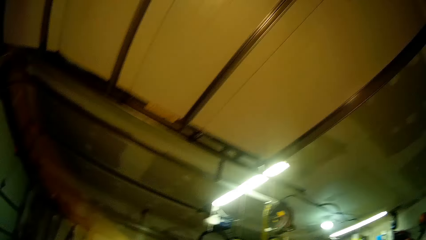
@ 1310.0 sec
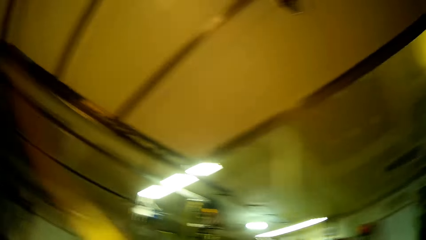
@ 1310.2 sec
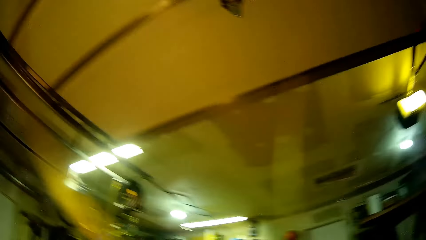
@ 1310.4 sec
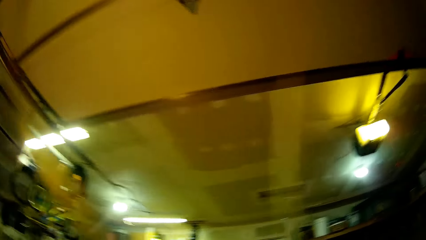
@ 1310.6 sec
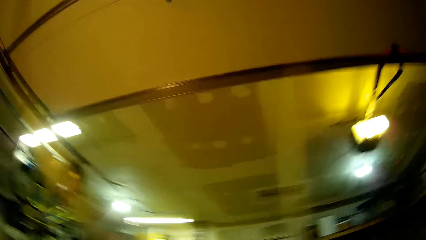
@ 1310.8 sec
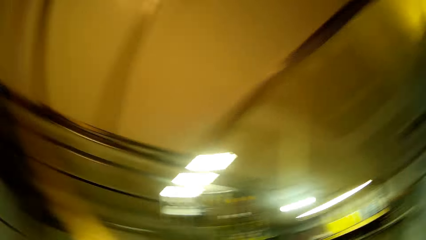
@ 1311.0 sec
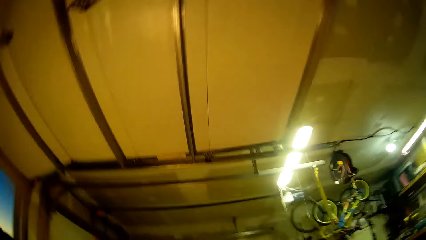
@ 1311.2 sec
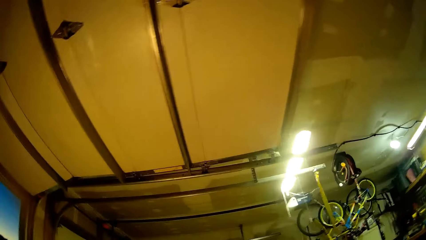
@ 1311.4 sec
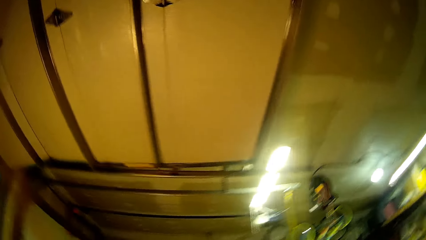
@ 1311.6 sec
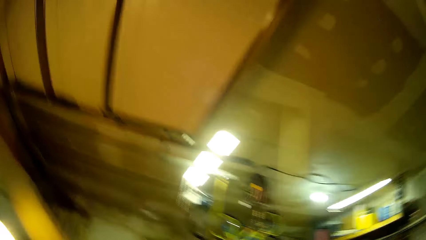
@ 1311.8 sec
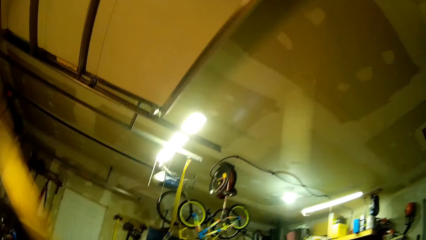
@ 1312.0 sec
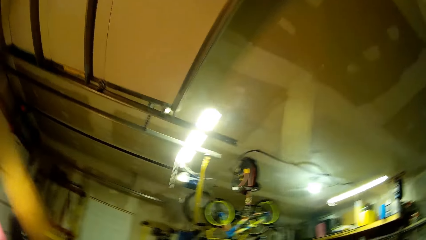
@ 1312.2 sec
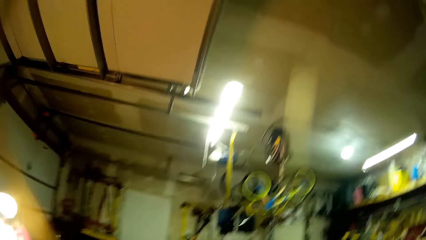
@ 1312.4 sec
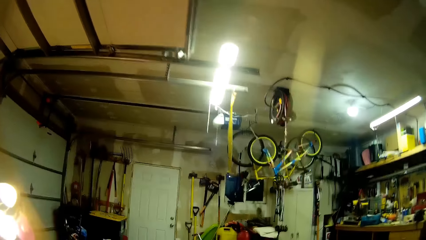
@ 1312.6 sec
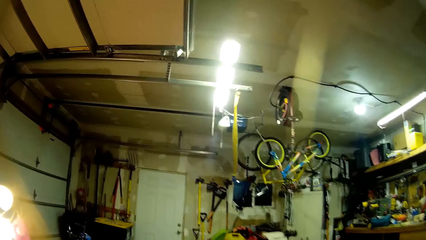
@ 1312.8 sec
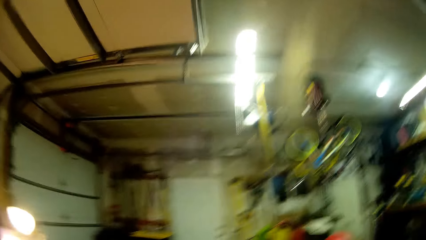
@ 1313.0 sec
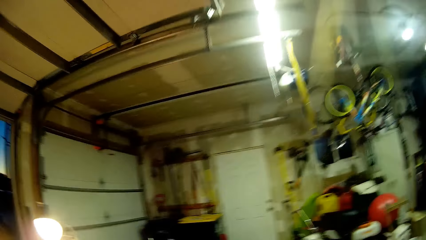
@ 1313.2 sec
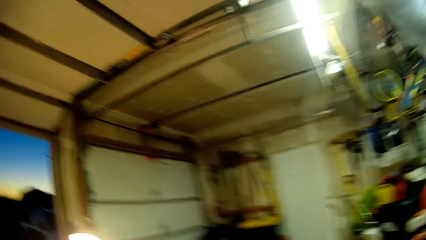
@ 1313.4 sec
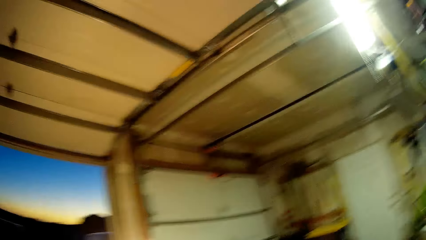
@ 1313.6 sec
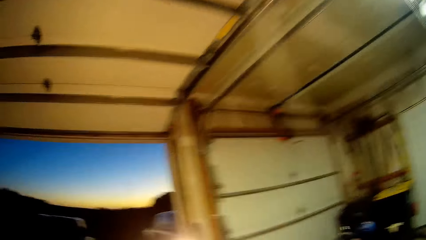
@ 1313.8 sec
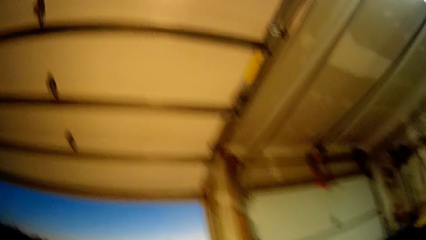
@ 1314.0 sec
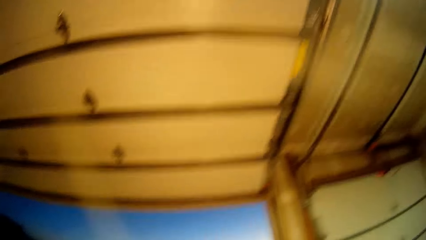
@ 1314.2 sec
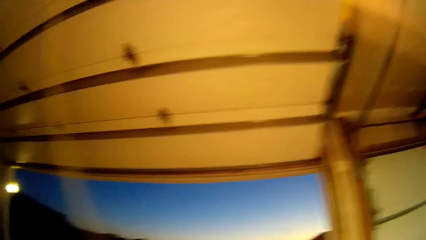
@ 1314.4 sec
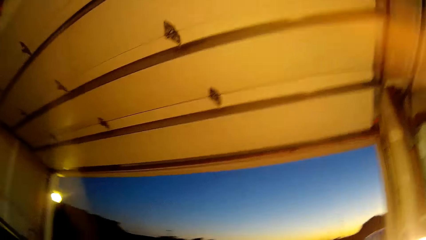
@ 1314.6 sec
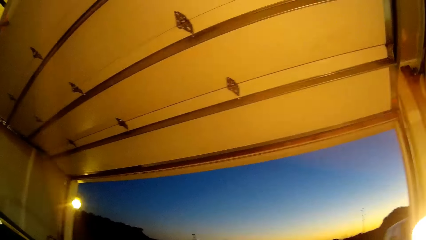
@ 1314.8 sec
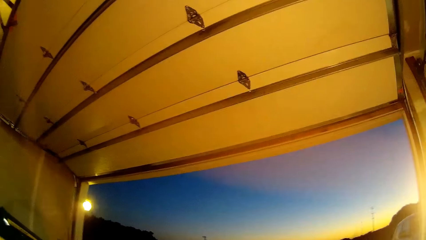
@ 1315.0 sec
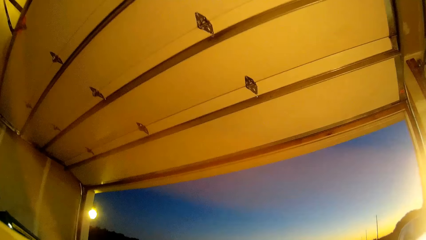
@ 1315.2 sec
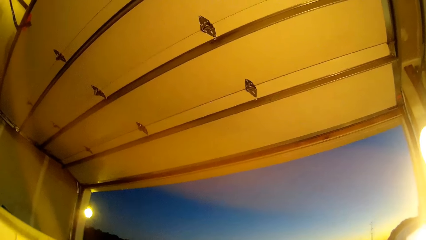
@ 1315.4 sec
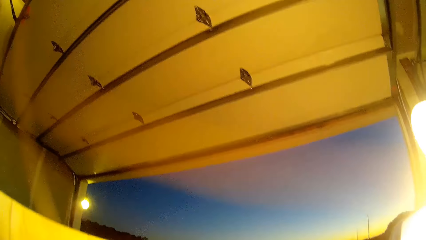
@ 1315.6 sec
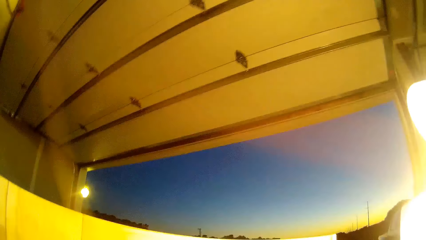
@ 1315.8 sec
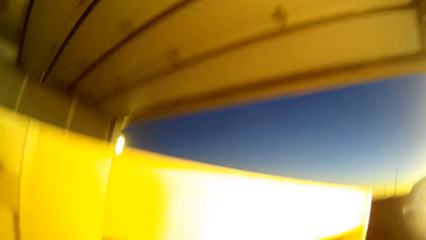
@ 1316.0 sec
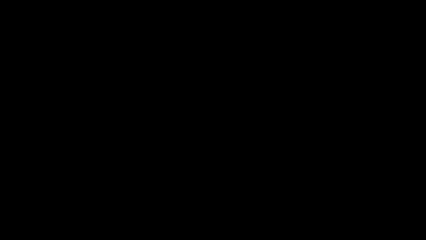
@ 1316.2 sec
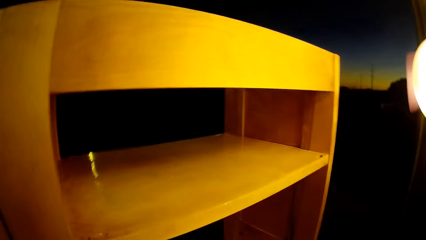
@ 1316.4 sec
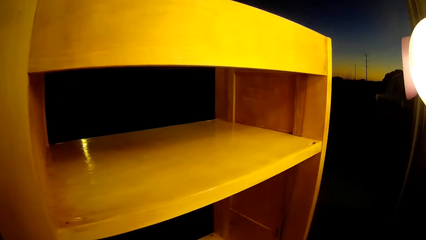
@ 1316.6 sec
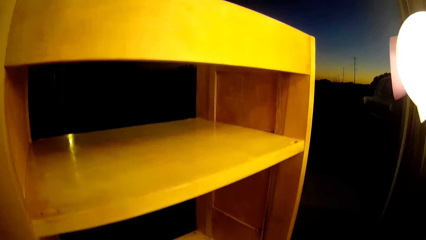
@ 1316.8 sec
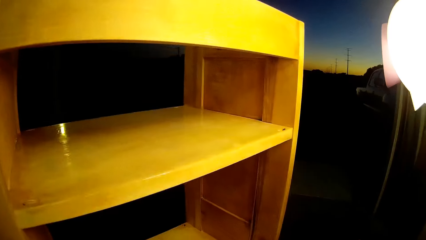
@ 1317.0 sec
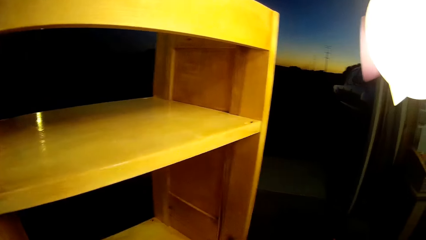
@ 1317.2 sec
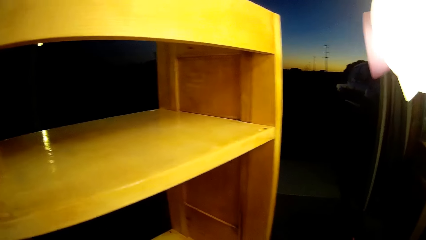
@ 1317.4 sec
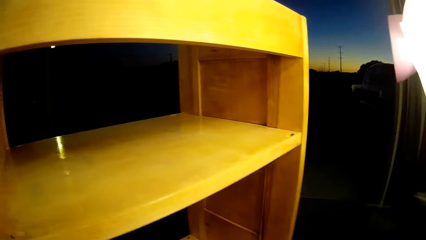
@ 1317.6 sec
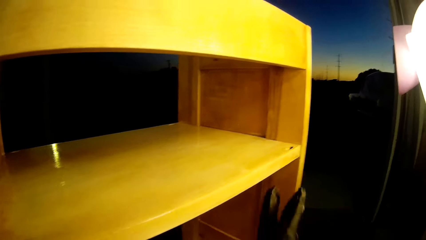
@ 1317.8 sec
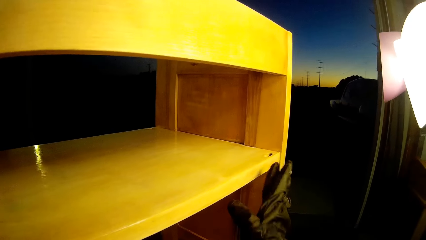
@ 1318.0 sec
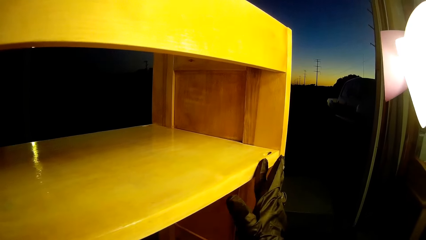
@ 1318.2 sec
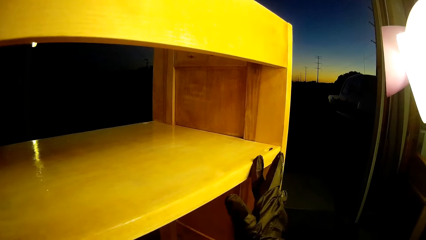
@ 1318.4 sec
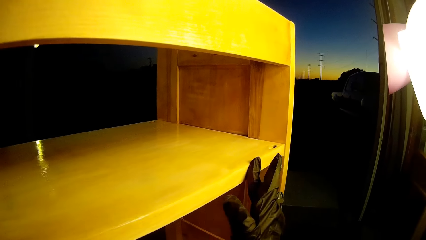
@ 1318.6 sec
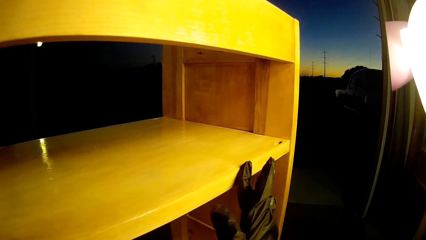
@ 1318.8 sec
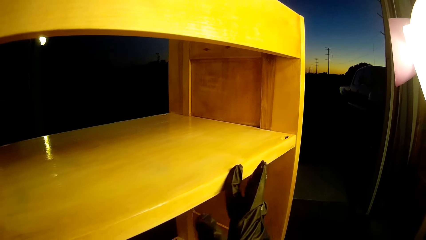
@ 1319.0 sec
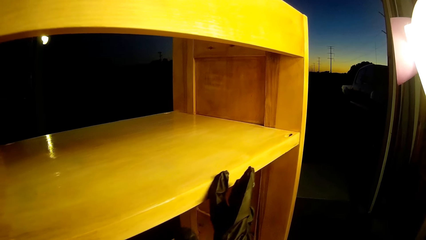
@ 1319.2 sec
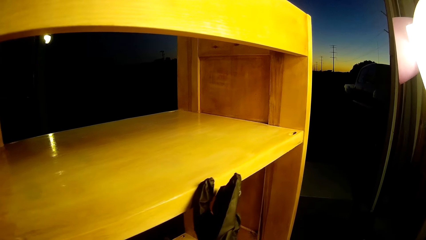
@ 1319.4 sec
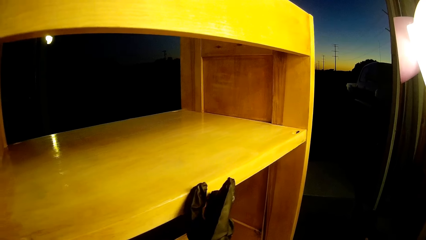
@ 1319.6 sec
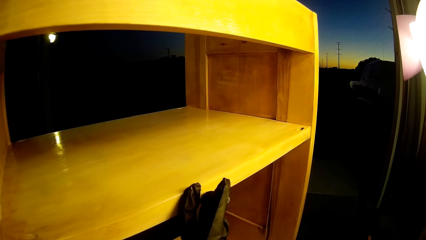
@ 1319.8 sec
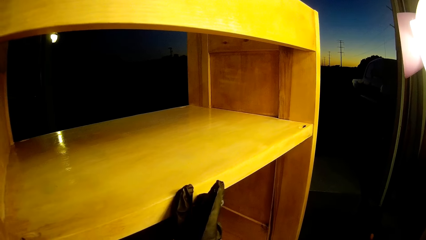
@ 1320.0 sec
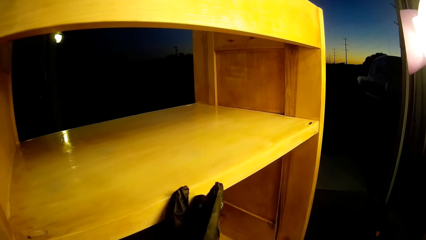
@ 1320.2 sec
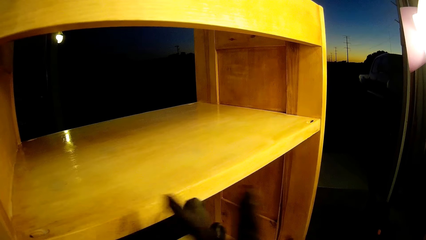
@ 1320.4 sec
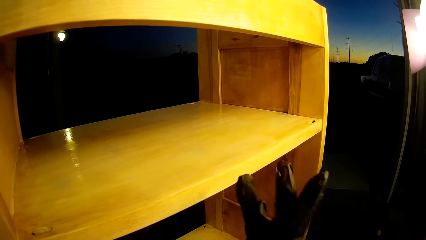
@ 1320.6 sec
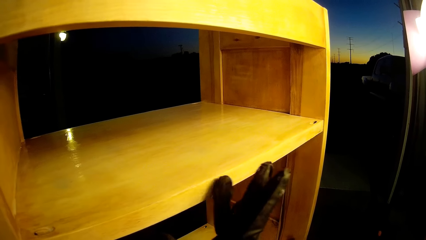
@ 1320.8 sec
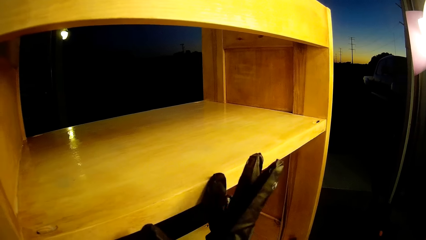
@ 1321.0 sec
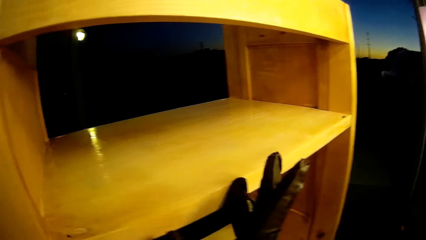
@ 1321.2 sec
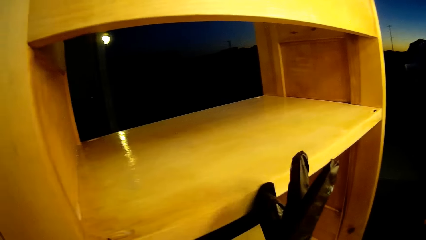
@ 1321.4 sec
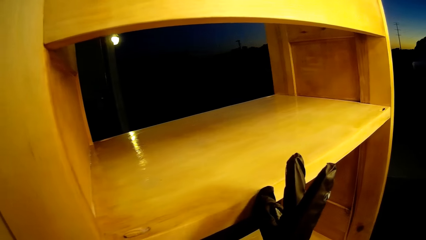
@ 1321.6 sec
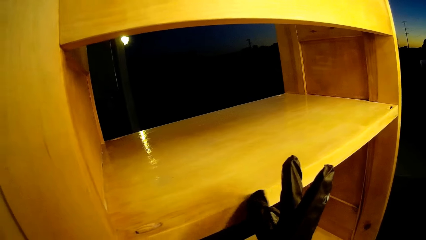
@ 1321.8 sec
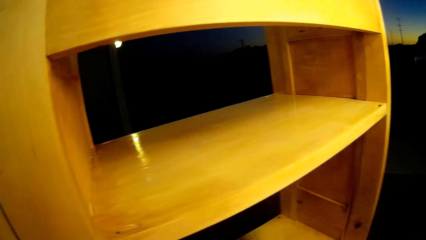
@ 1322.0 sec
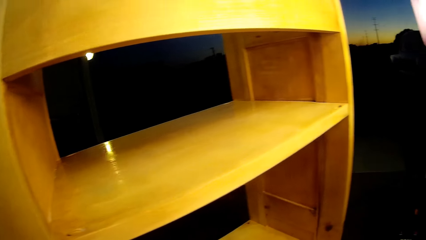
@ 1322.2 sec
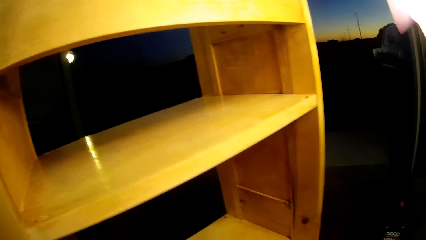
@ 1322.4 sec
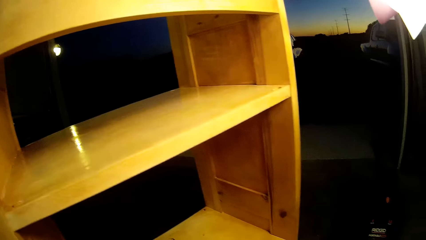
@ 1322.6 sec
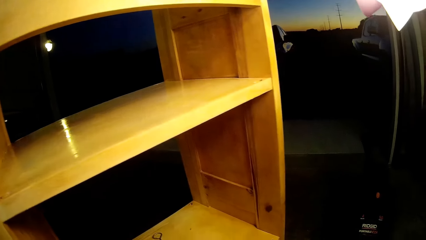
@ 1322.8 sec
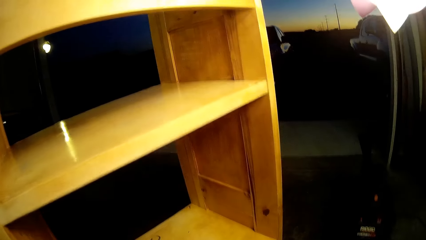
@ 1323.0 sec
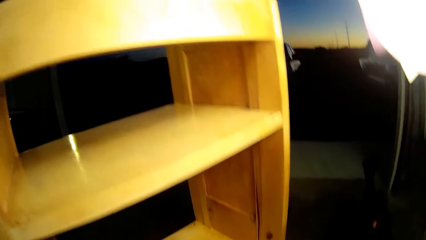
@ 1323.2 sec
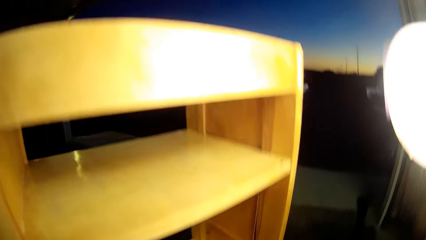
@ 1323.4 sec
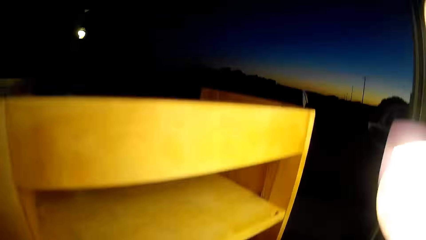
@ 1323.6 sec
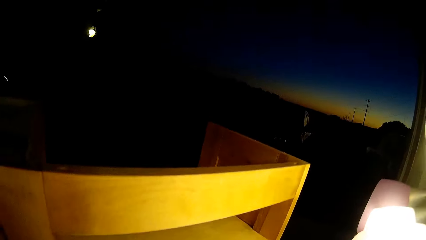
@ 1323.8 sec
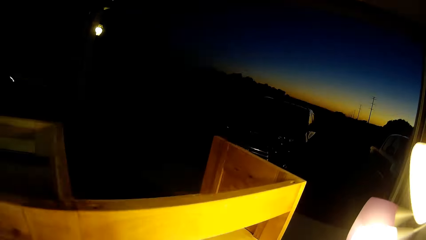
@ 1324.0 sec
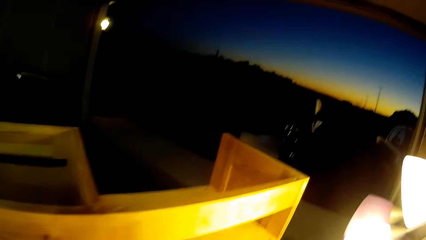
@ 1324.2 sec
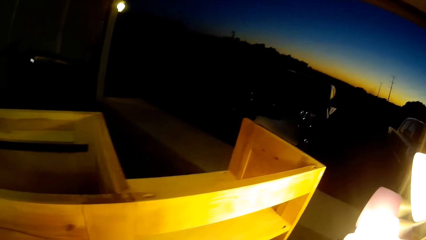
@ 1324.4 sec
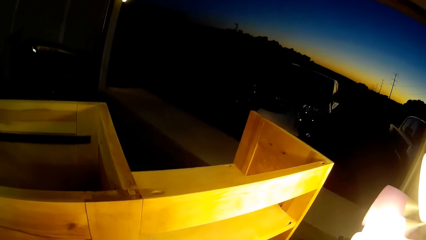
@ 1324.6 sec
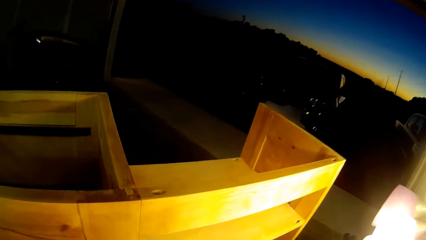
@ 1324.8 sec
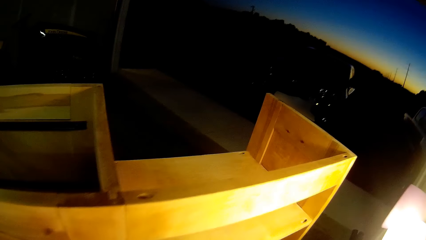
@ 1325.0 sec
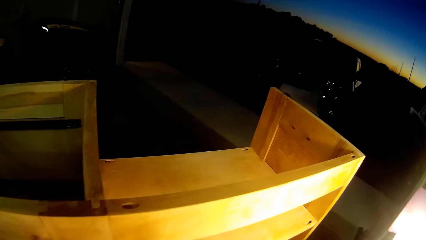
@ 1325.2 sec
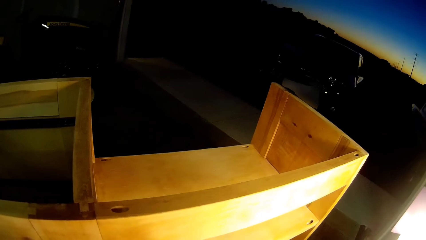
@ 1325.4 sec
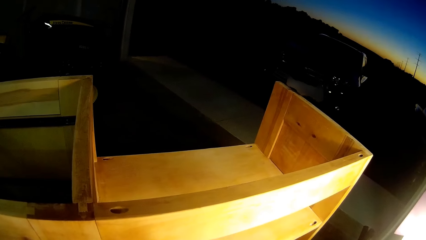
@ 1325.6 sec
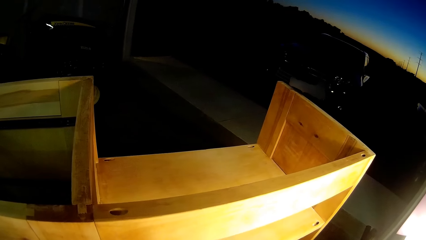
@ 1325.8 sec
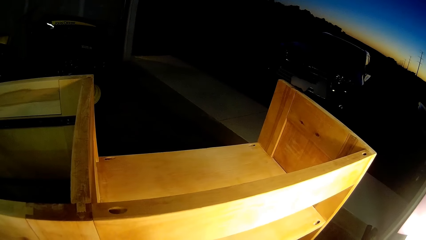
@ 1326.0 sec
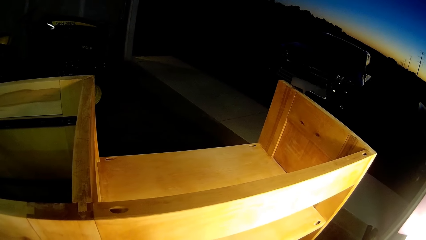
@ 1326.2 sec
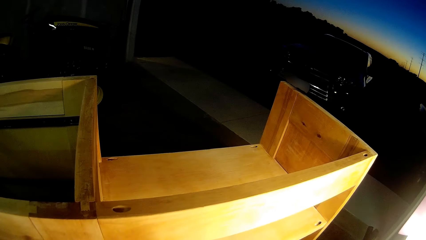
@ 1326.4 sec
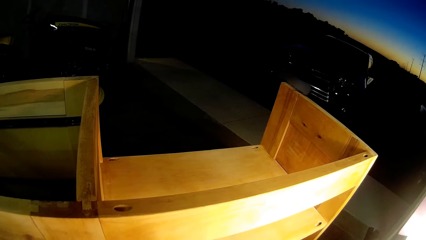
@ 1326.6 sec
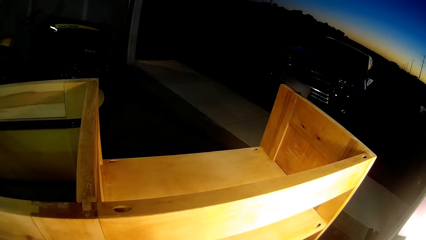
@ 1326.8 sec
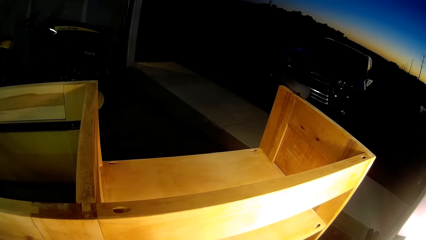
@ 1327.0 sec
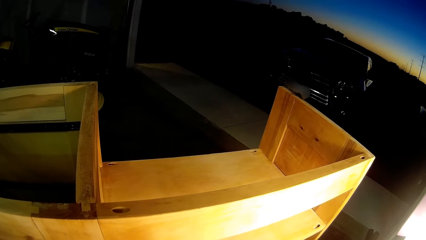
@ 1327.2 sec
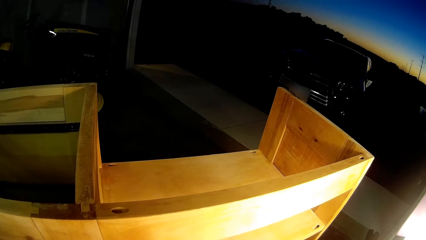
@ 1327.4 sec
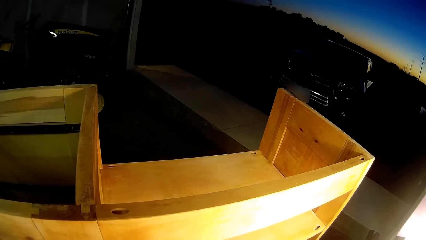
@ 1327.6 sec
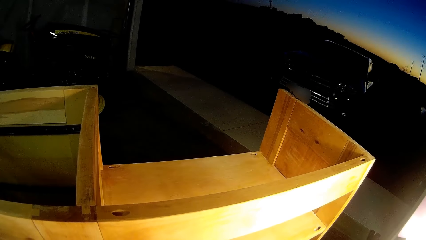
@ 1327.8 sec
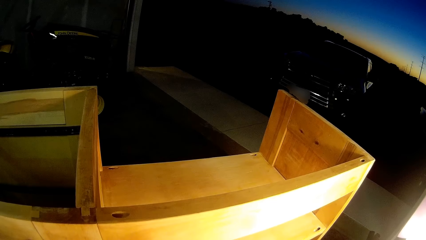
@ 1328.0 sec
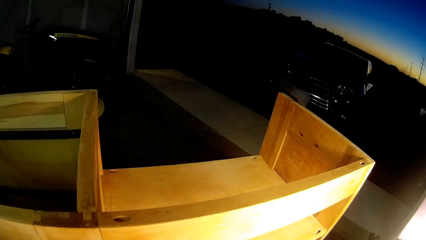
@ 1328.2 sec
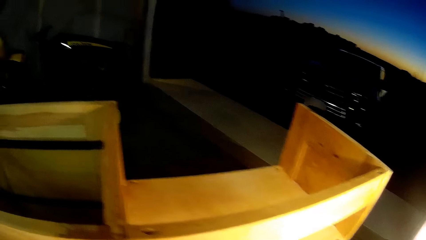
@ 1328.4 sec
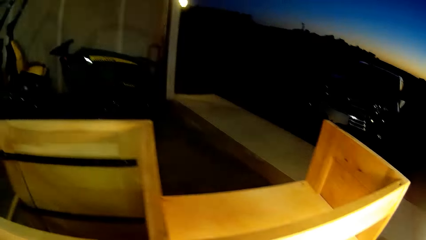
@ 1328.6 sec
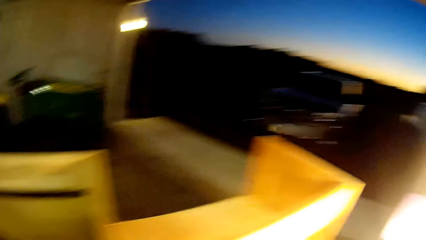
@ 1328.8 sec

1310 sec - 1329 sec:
The camera wearer looks up. They walk. They look up. They wipe the wooden structure with the finger of the right hand. They look at the wooden structure.
